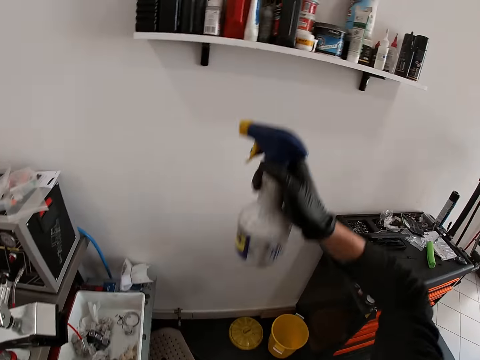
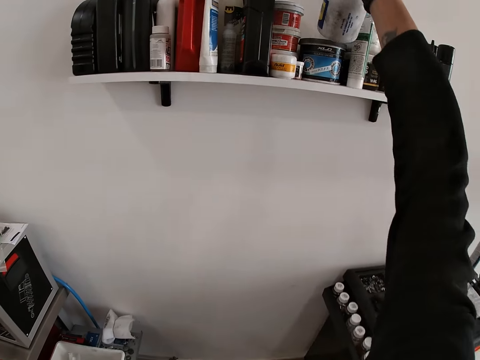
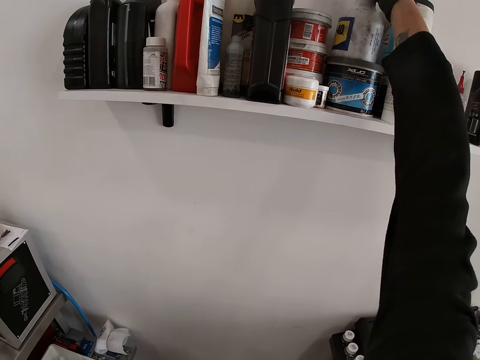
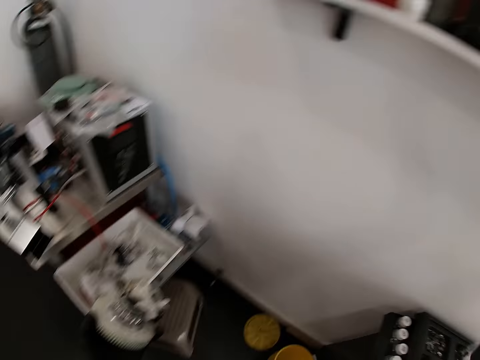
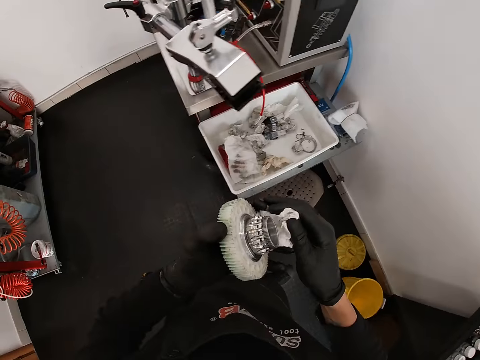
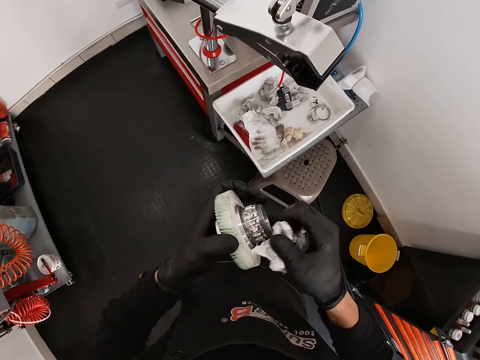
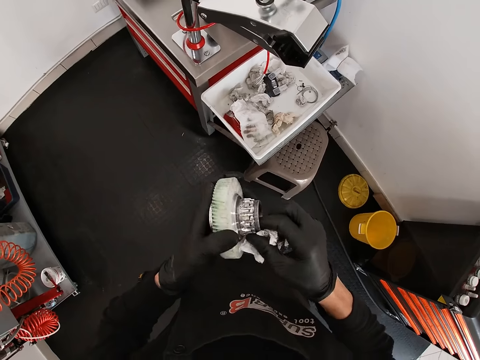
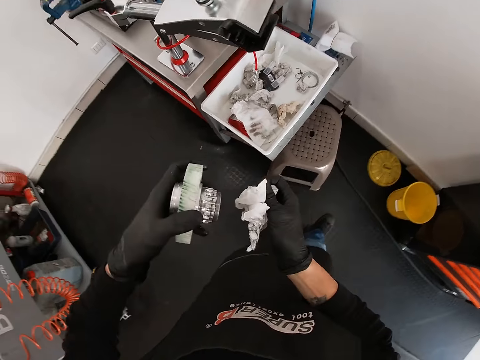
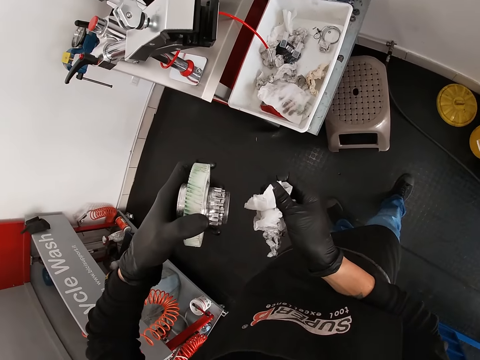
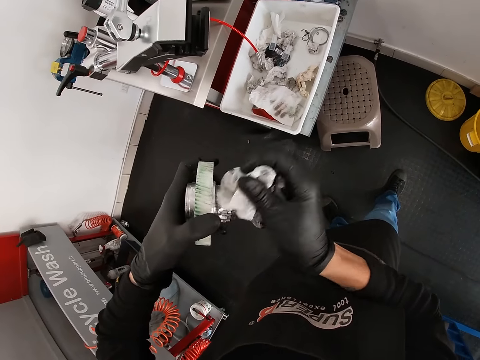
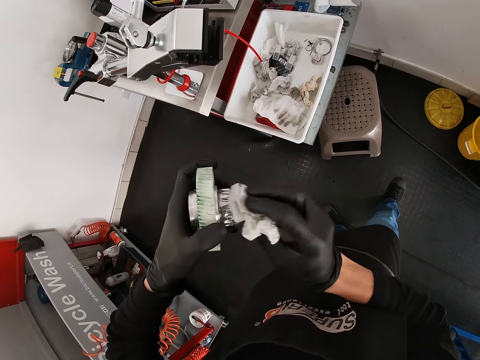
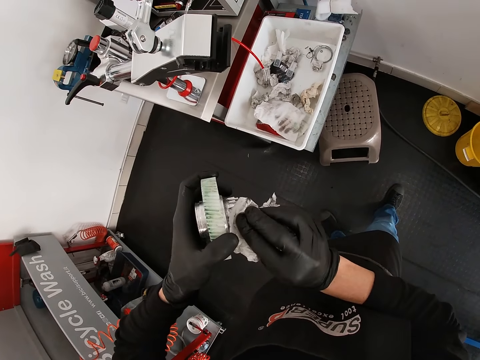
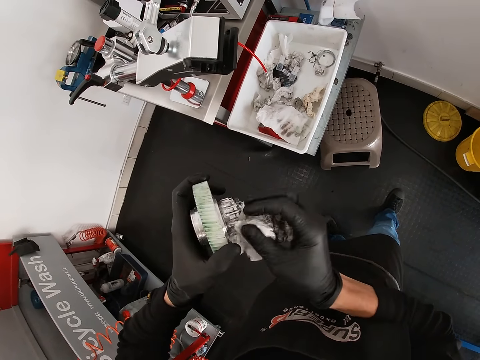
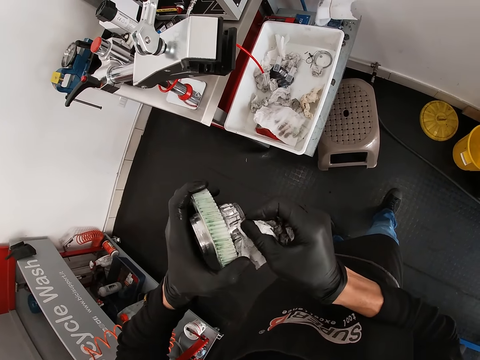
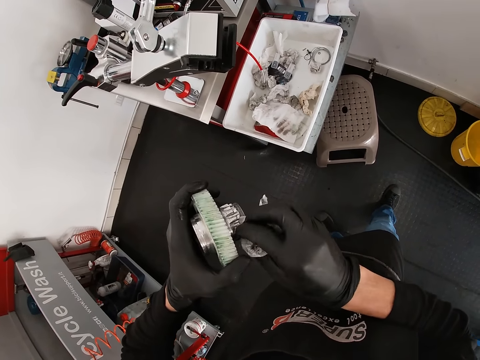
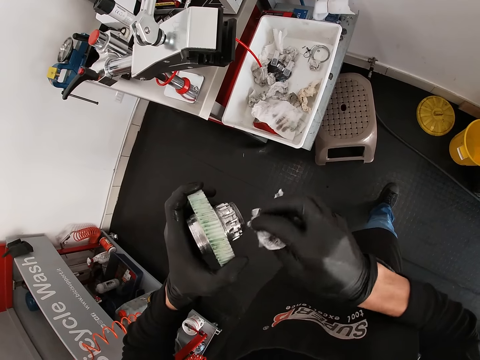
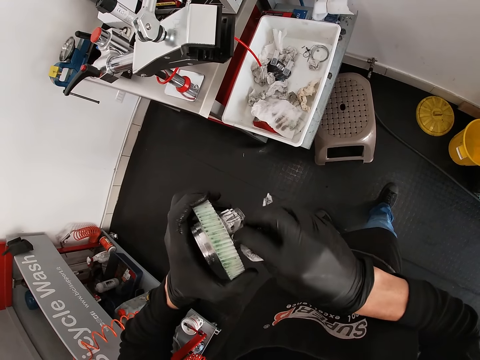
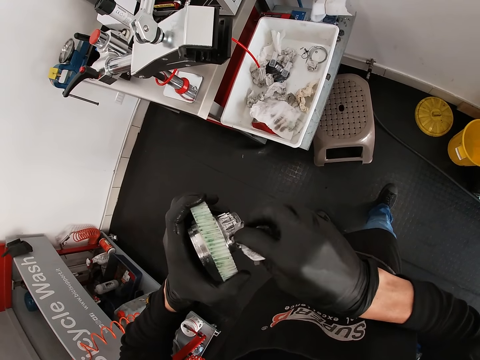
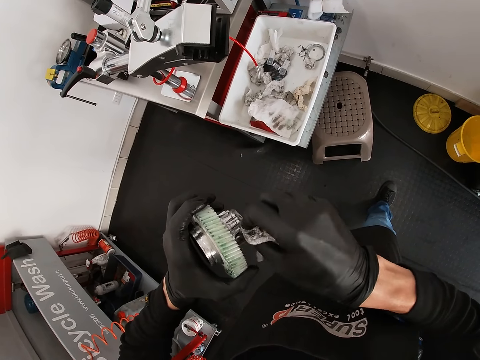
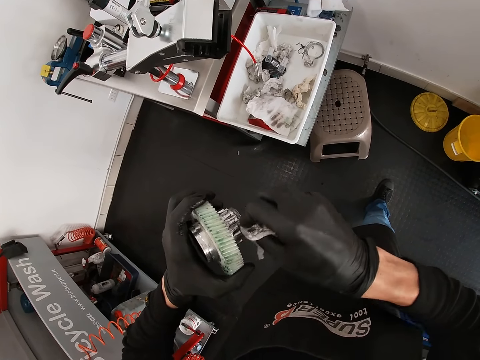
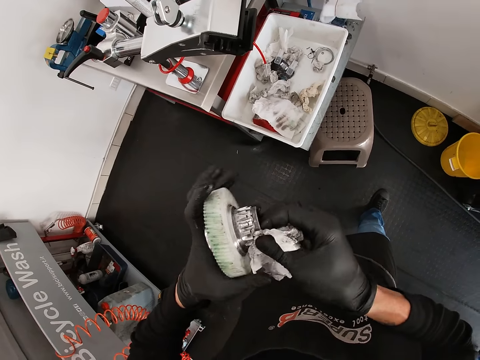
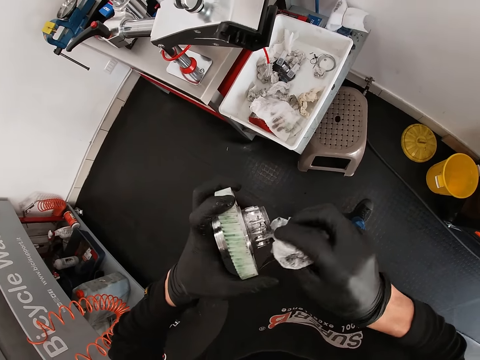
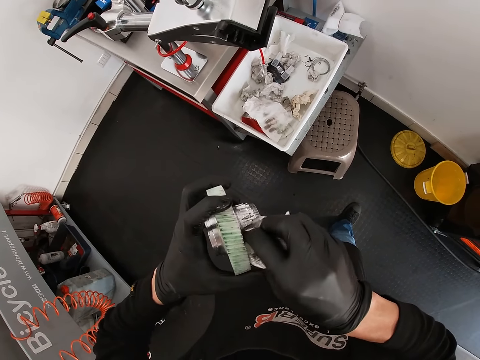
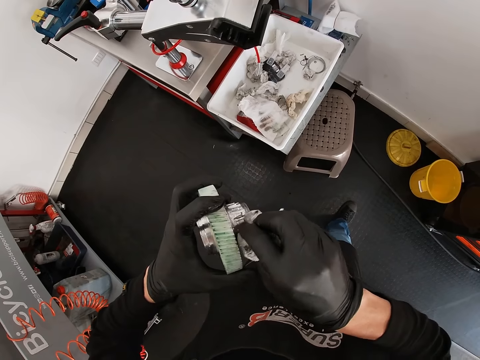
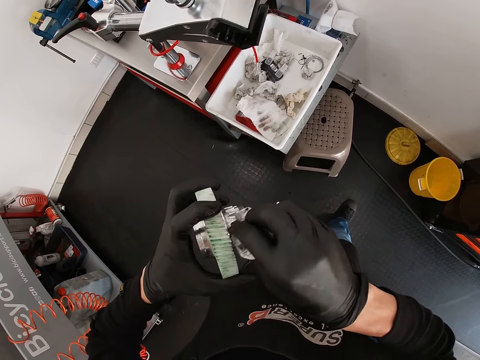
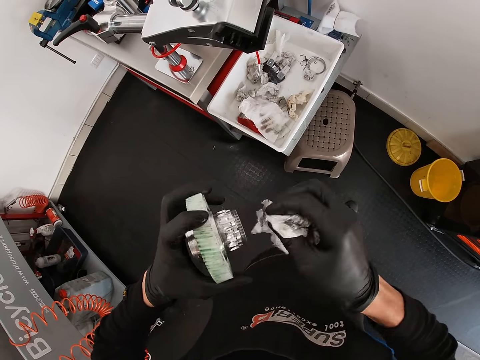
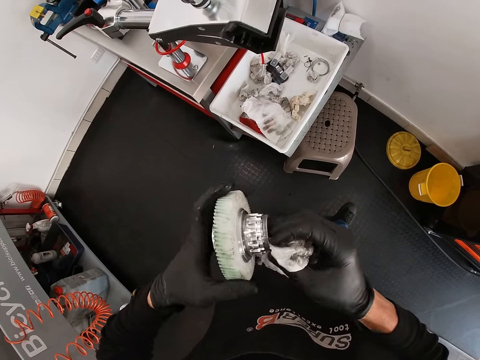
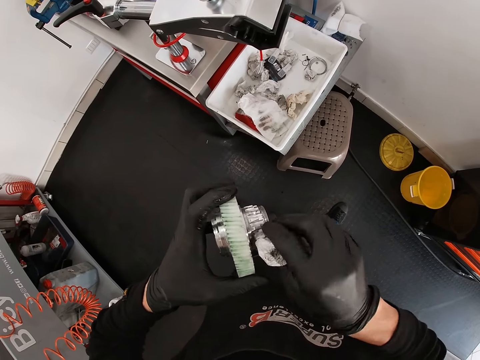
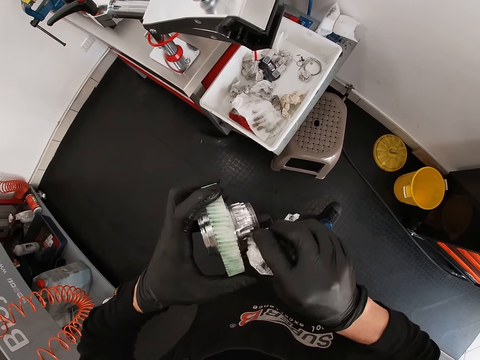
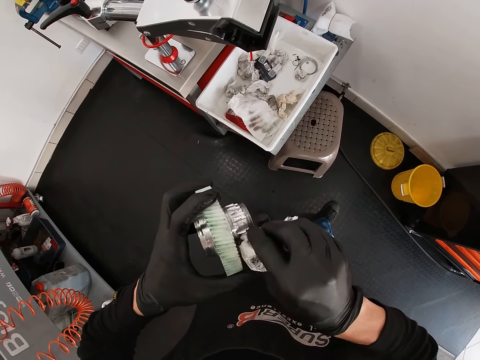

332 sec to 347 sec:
The camera wearer drops the spray bottle on a shelf with his right hand. He takes the paper. He cleans the gear teeth in his left hand with the paper in his right hand.

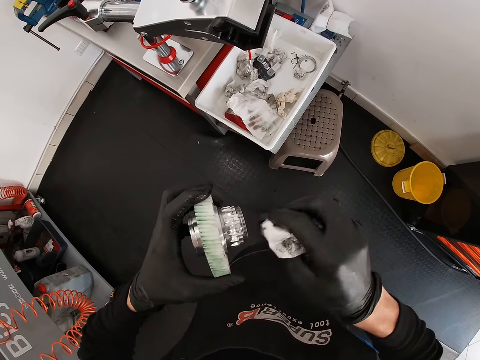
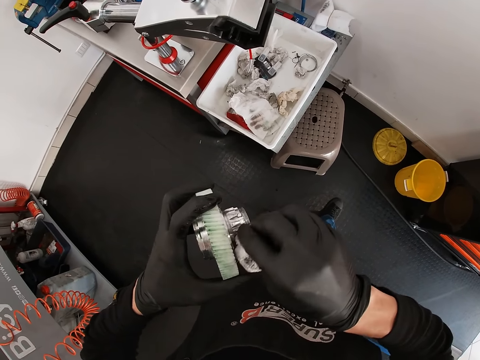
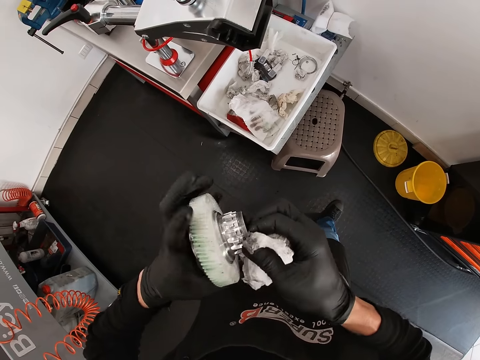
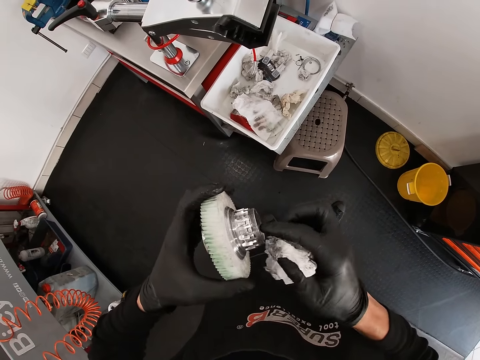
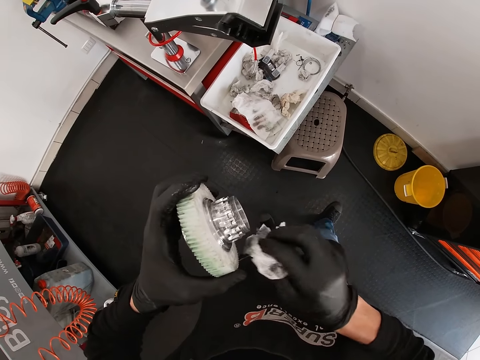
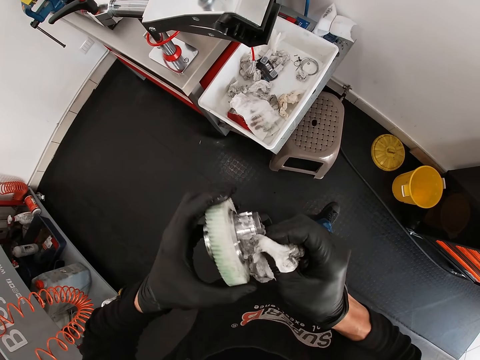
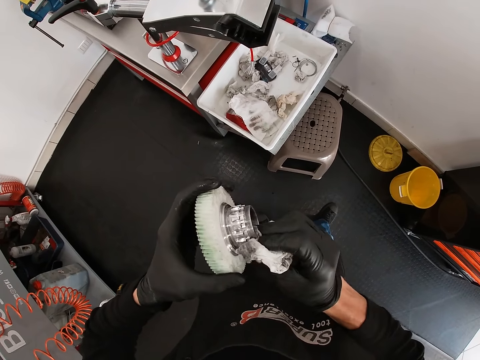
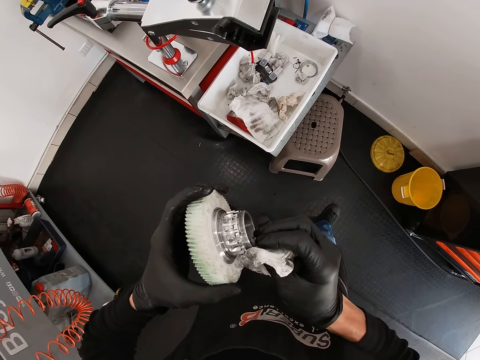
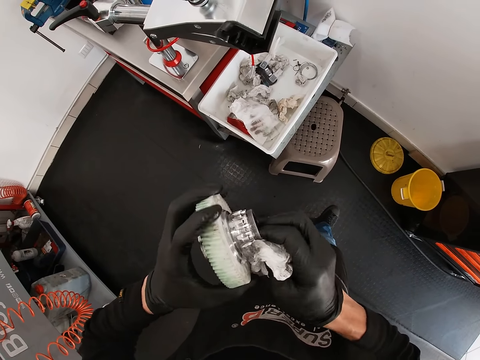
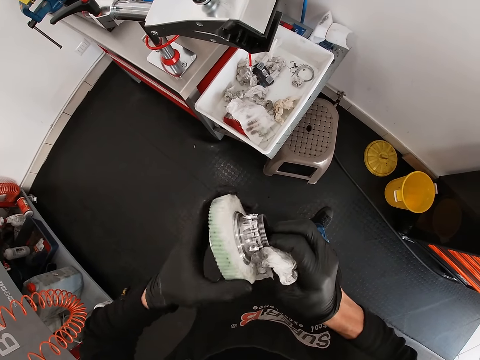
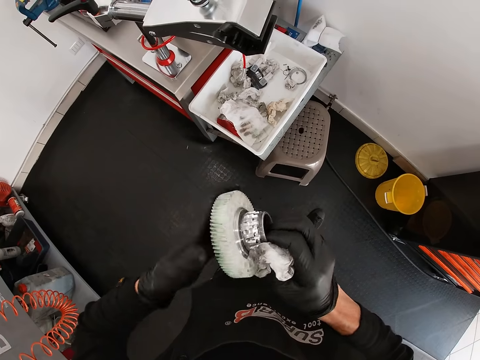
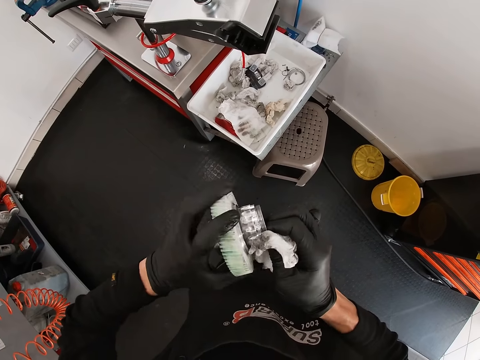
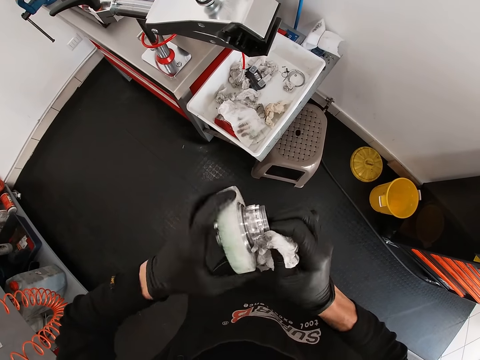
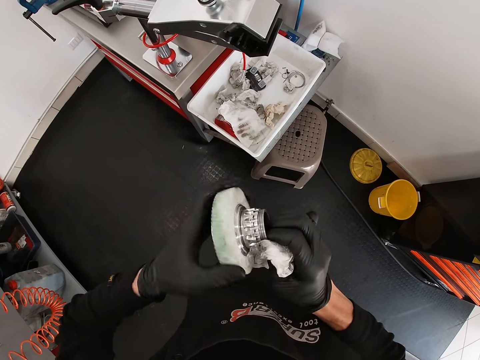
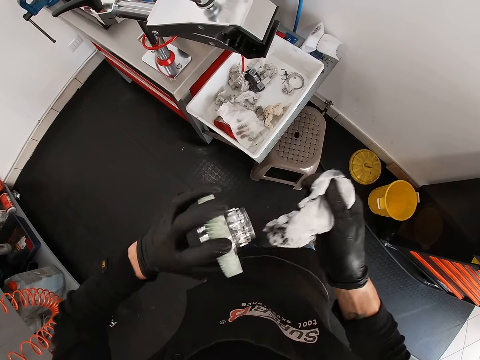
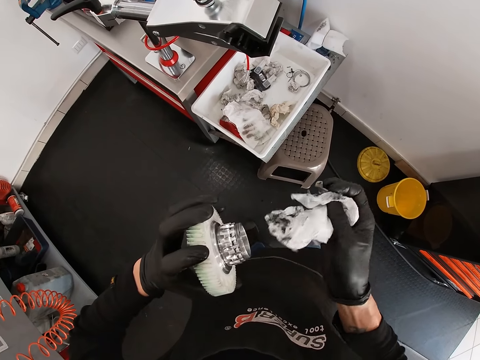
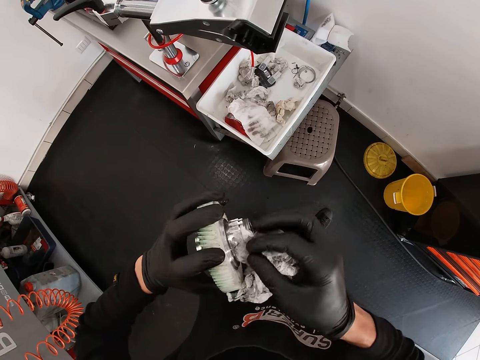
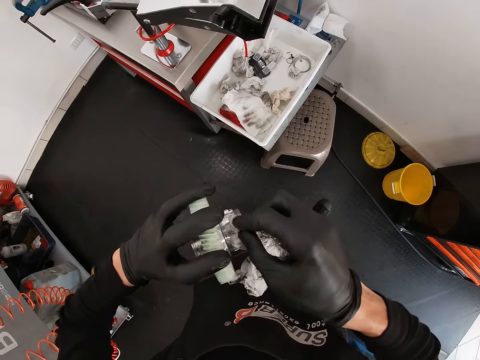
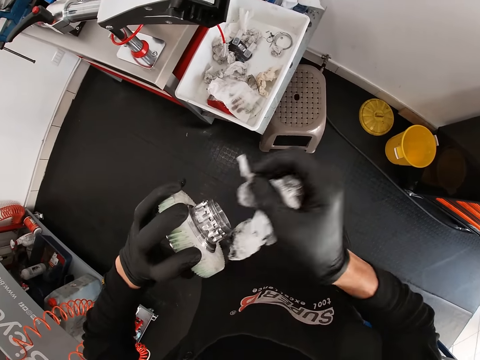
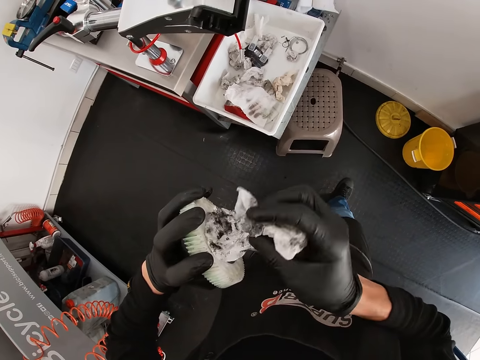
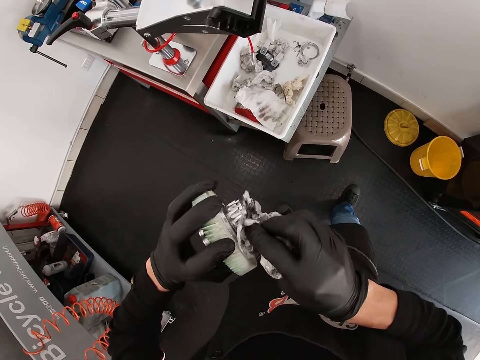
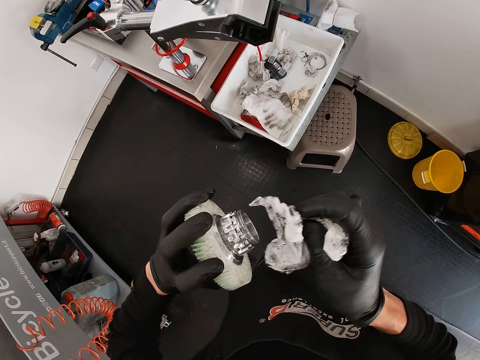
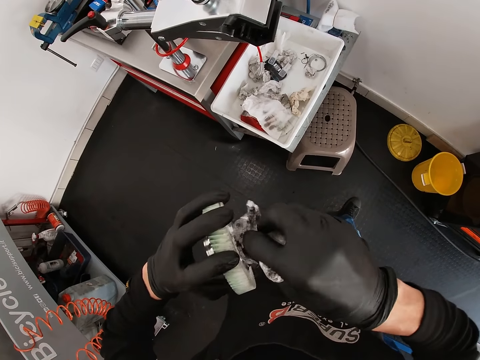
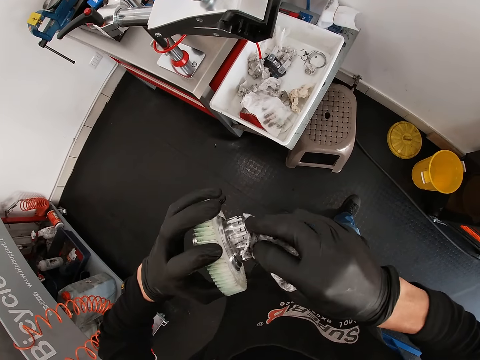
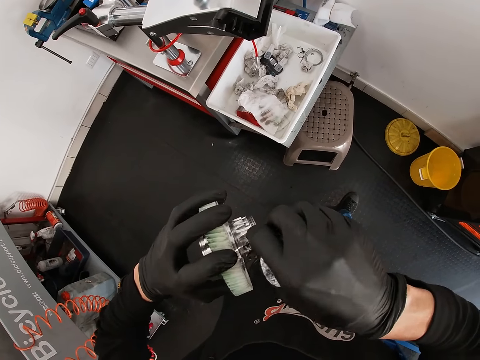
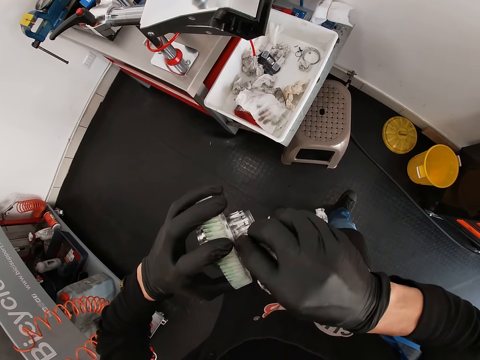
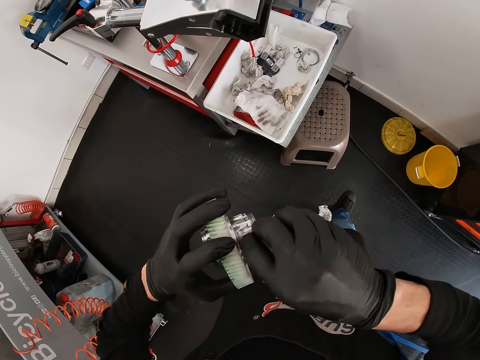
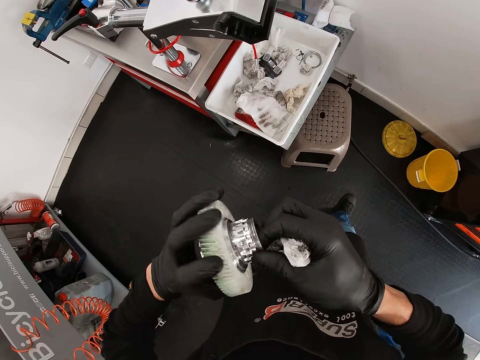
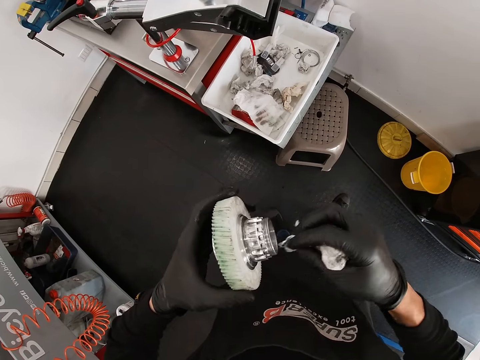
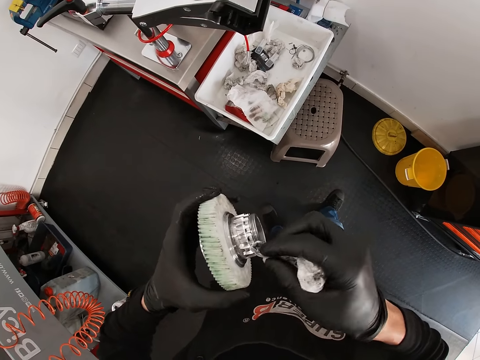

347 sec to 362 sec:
The camera wearer rotates the metal. They wipe the metal.
